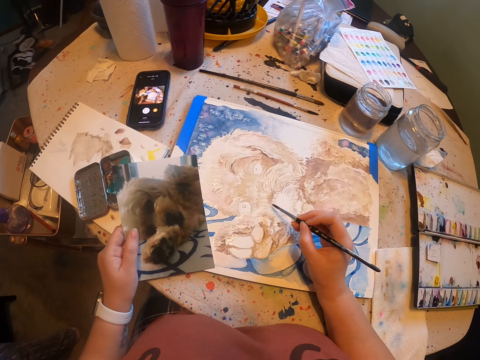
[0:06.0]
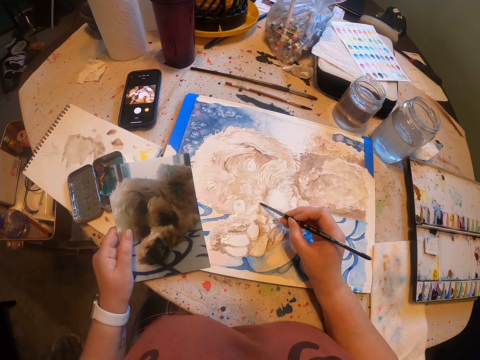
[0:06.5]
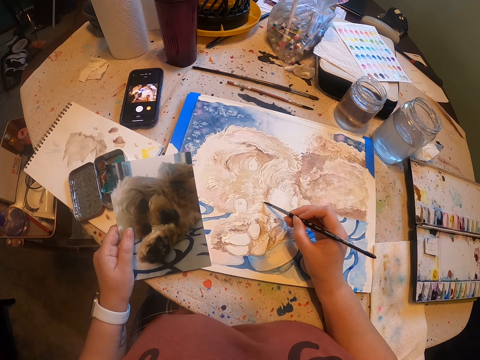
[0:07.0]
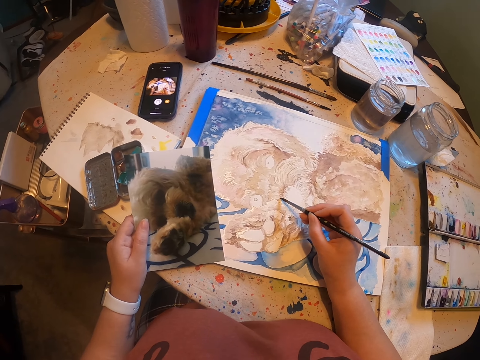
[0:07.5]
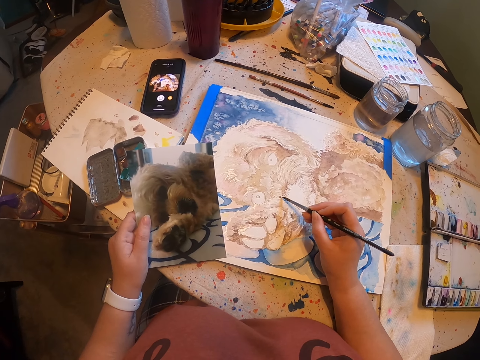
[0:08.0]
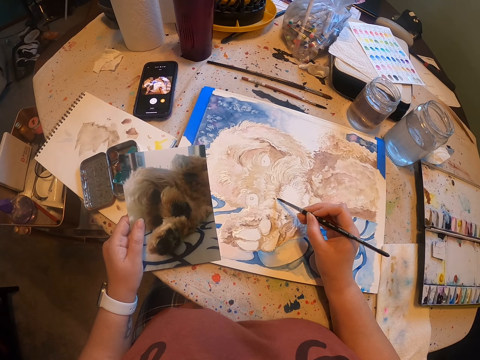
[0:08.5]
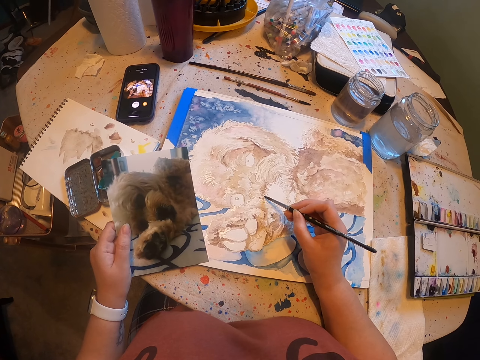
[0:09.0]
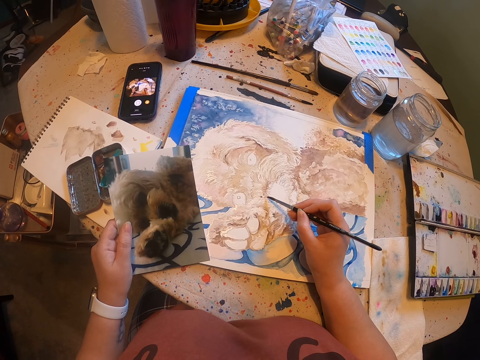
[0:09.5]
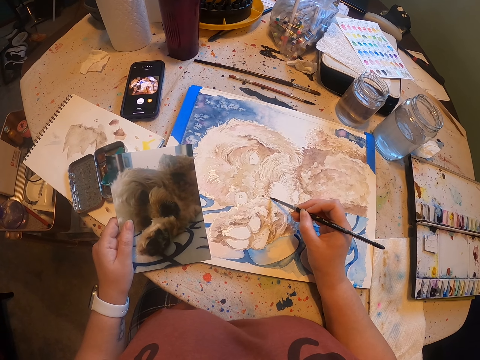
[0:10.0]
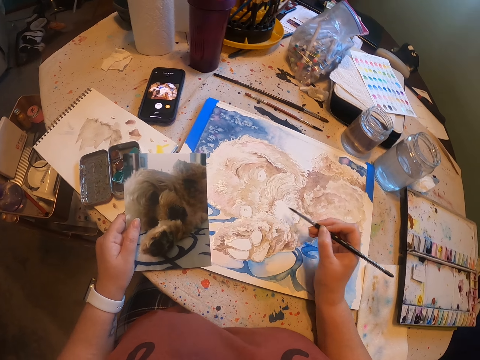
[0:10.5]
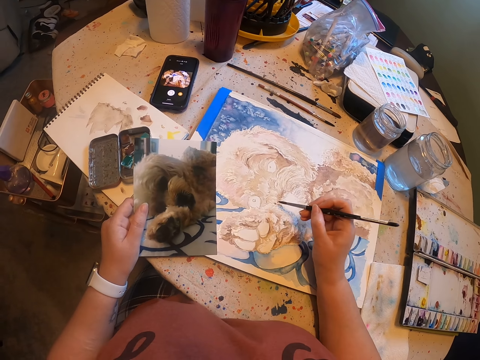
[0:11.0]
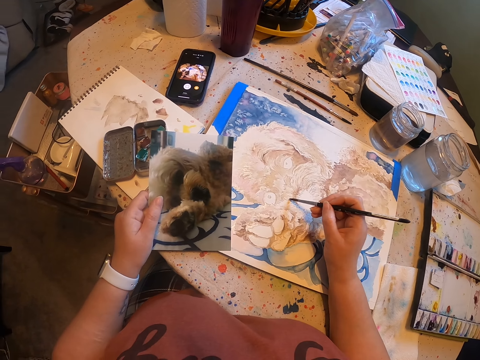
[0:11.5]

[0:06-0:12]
The camera wearer paints a drawing.

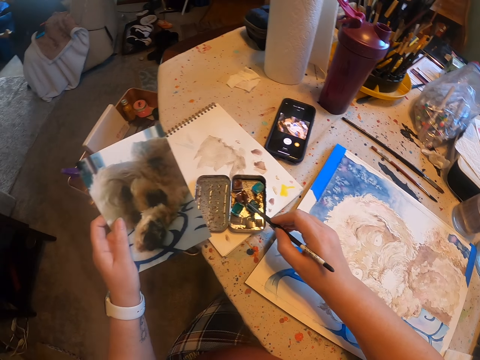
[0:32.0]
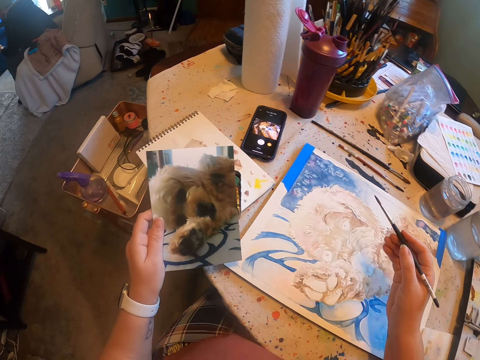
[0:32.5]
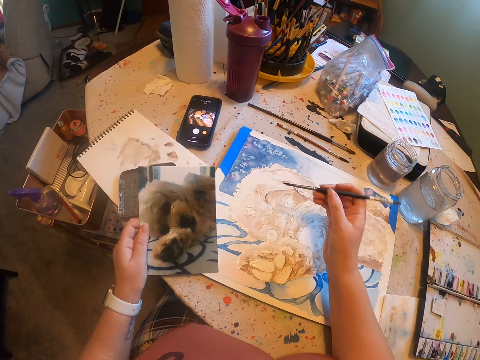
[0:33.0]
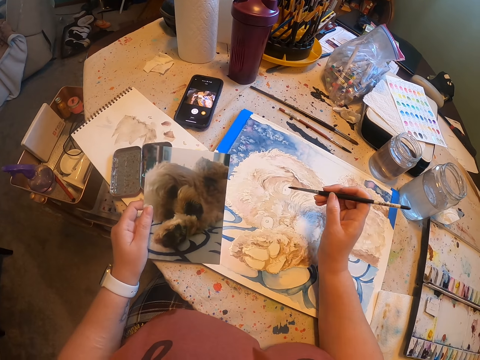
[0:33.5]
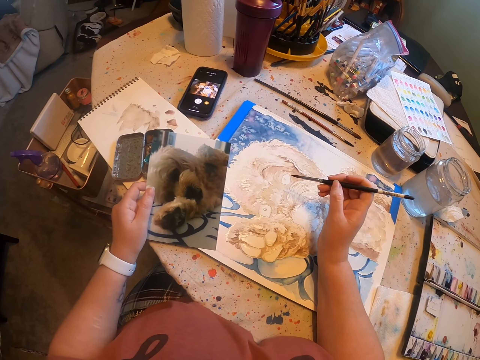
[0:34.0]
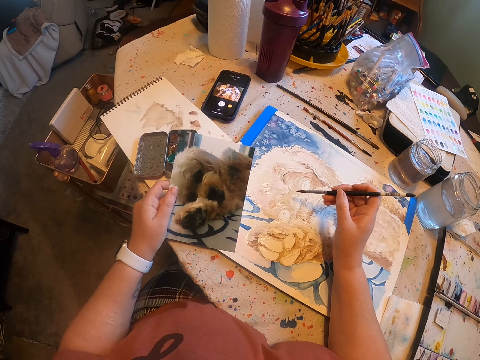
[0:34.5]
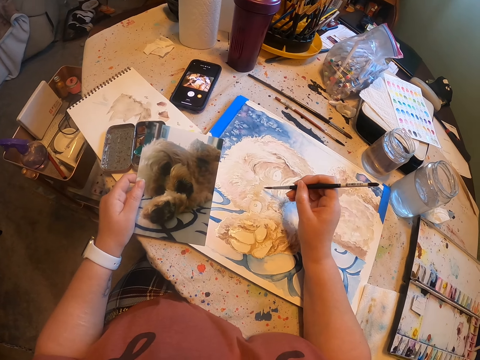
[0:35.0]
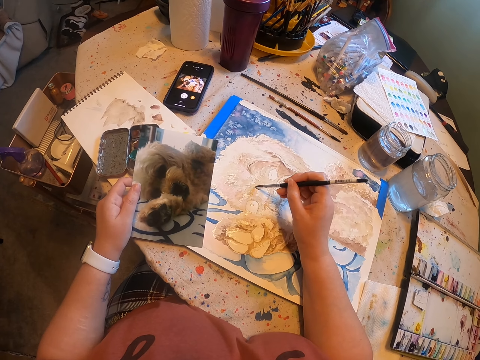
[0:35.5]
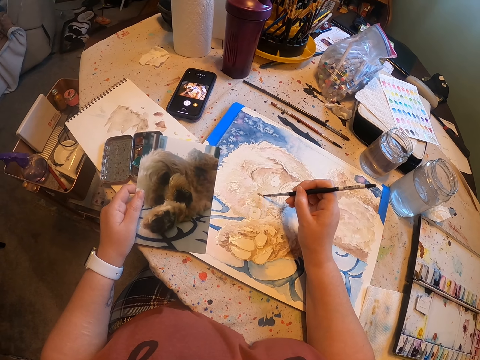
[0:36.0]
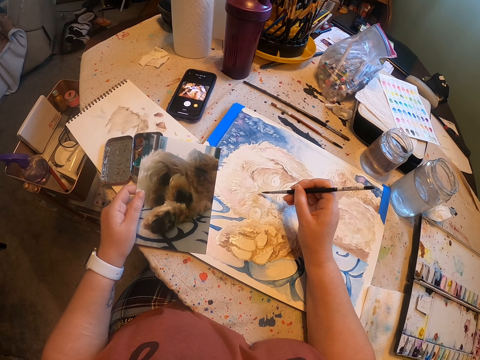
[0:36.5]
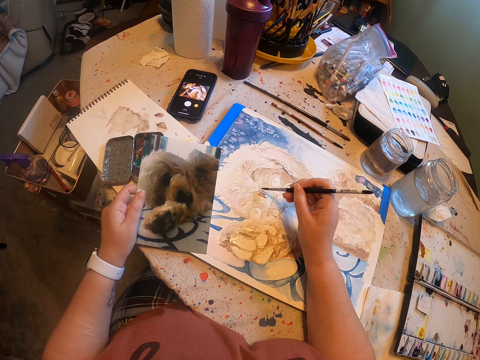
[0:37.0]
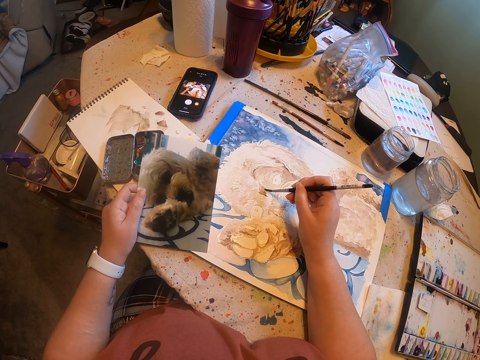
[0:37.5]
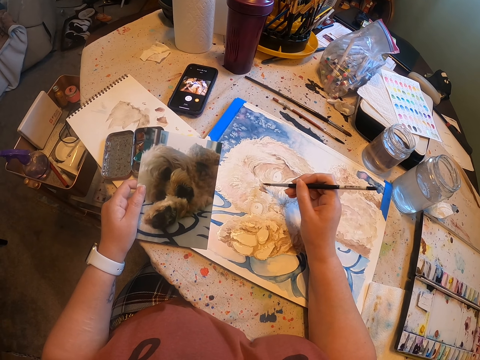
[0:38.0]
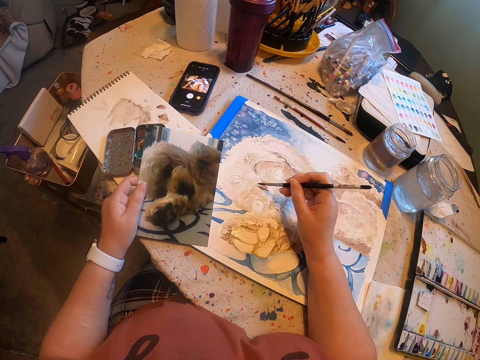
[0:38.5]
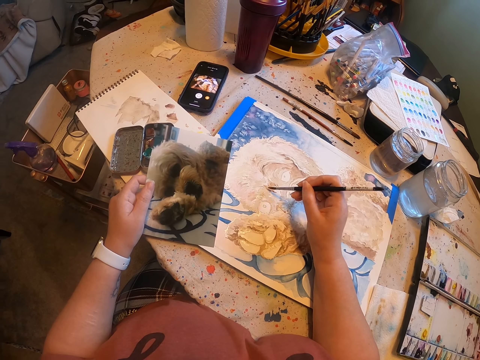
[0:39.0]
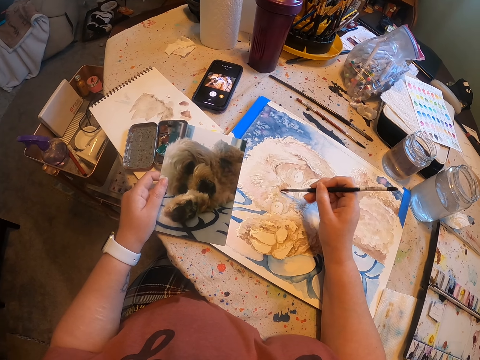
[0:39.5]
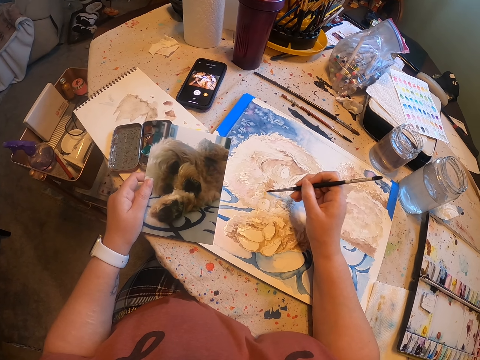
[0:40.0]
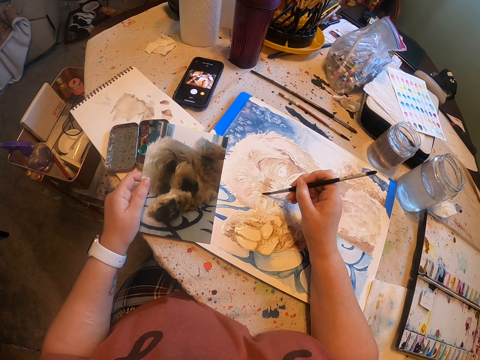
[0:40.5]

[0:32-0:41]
The camera wearer paints on the canvas art paper.

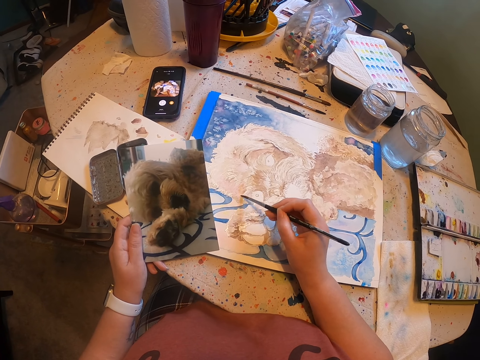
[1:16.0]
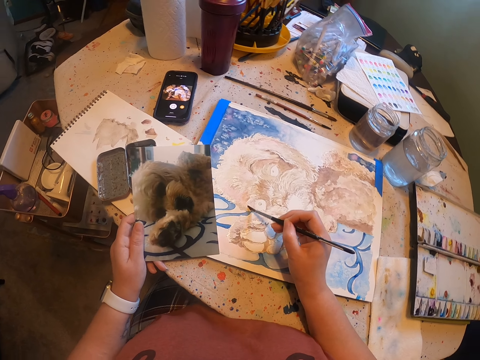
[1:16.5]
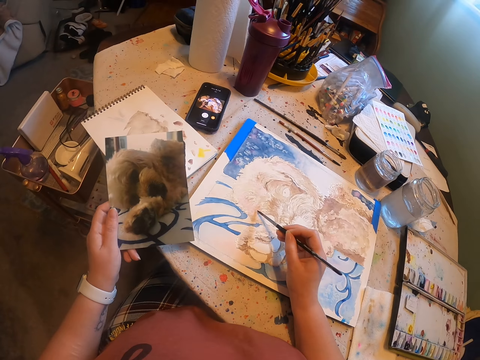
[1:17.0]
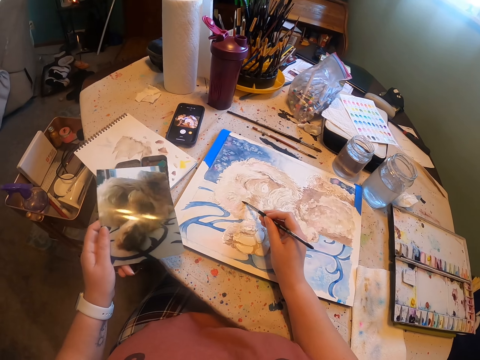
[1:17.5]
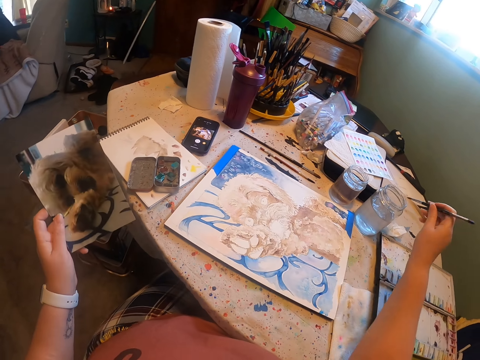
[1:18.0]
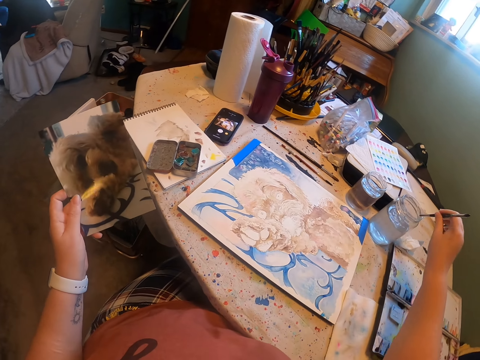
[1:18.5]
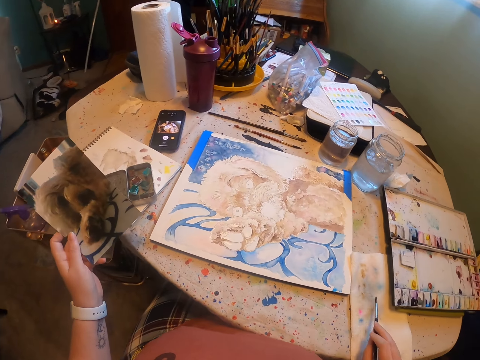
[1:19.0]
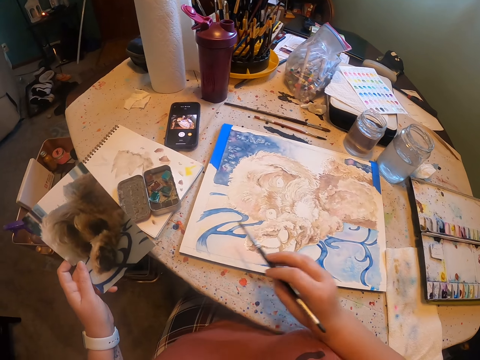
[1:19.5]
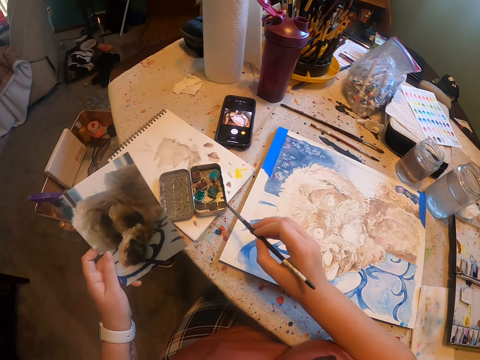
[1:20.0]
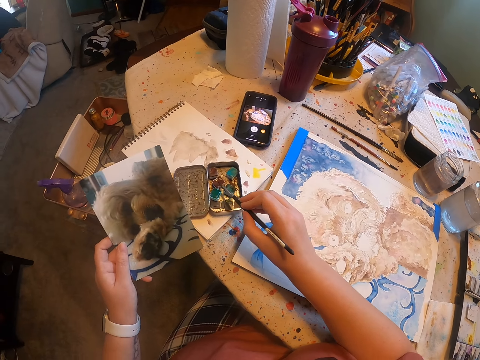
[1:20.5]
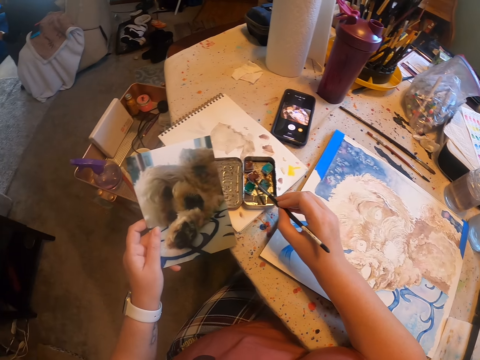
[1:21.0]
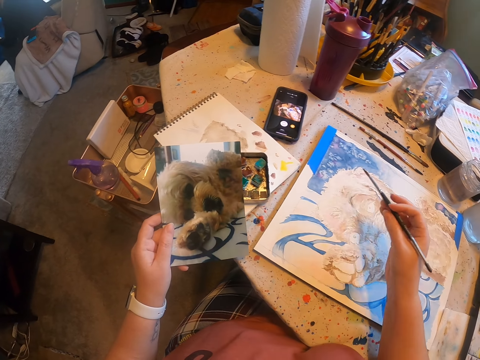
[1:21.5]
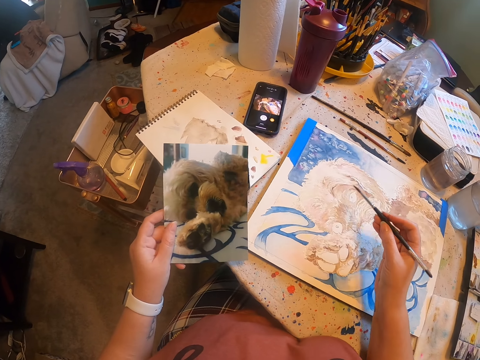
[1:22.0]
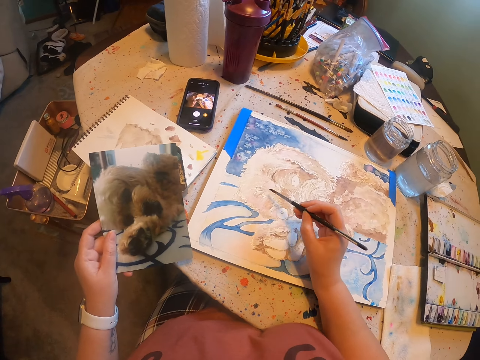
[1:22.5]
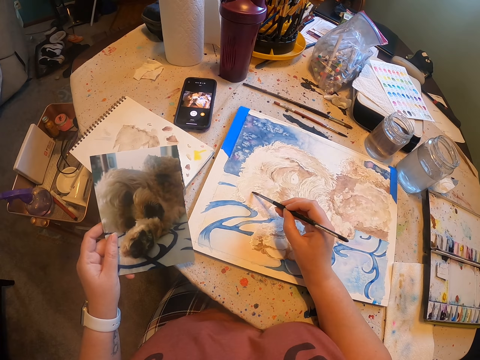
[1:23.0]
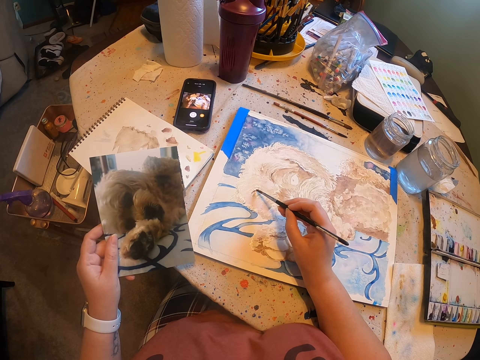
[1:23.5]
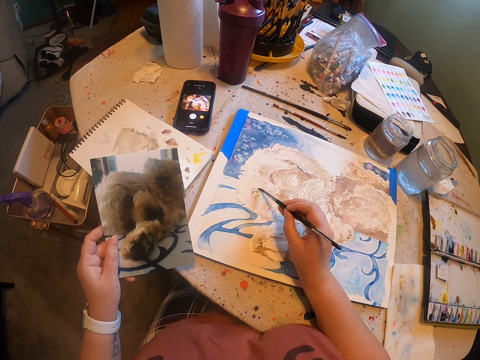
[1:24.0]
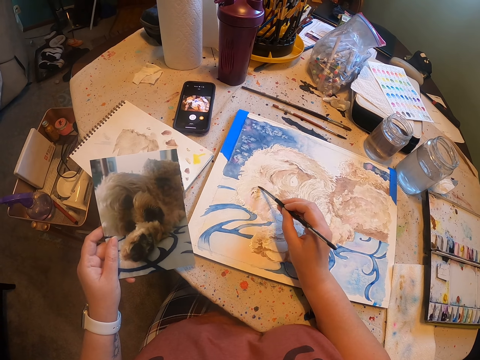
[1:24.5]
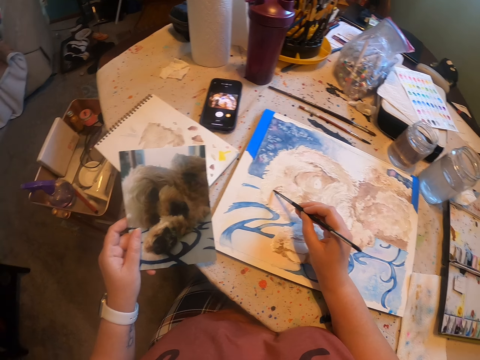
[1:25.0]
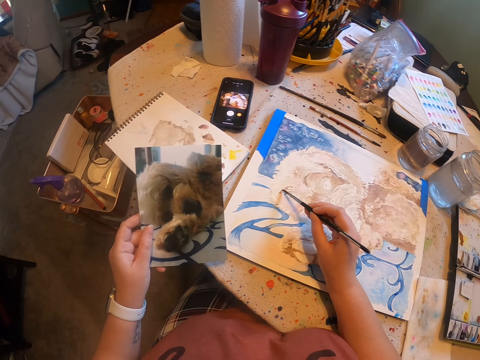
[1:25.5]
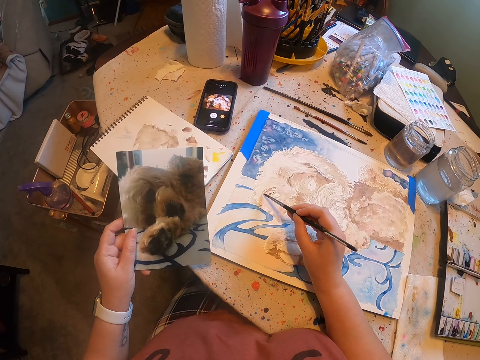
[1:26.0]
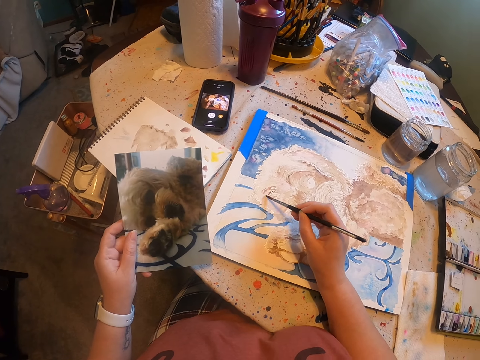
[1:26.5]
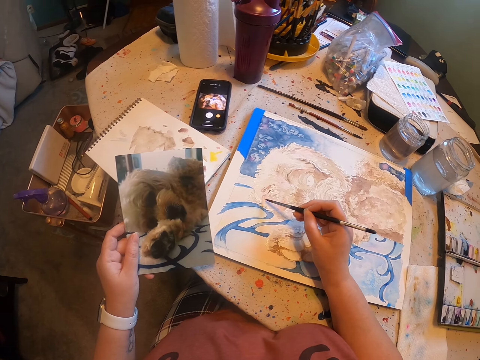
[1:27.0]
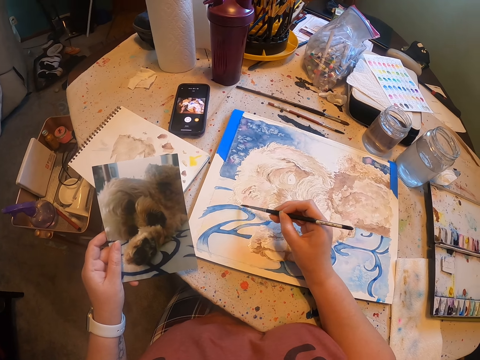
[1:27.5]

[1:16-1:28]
The camera wearer dips a drawing brush in a colourless liquid in a water can. They dry the brush on the tissue. They dip the painting brush in the water color paint. They paint on the canvas art paper.
